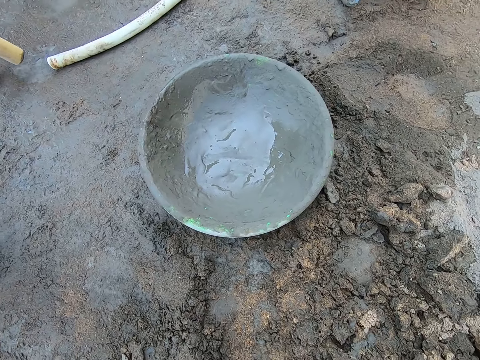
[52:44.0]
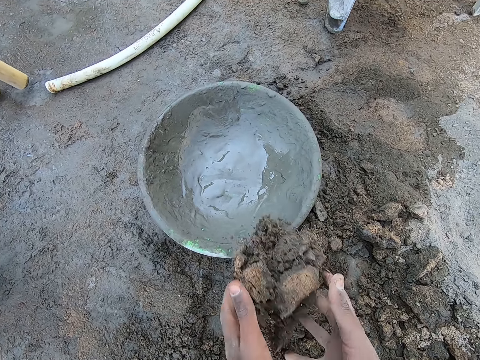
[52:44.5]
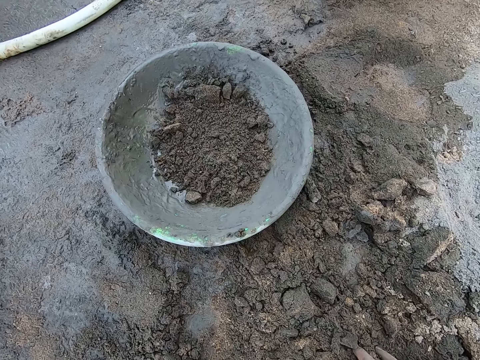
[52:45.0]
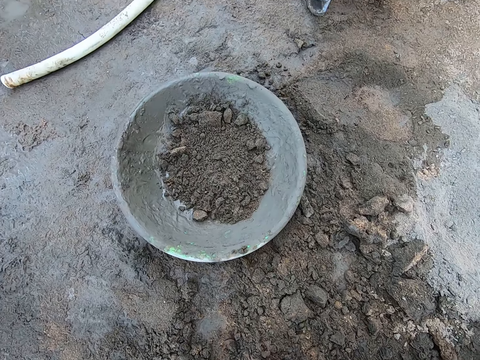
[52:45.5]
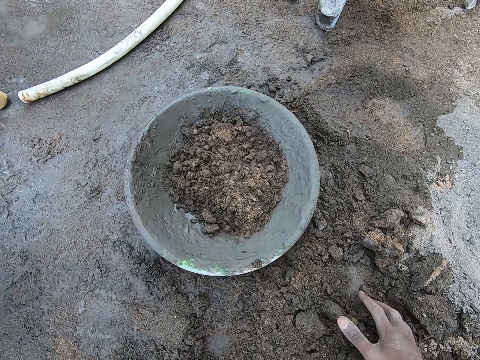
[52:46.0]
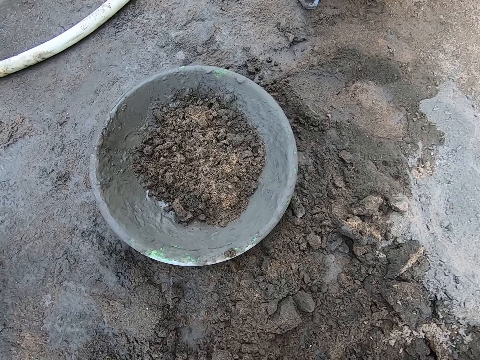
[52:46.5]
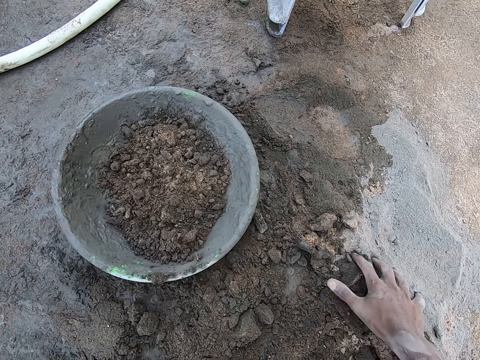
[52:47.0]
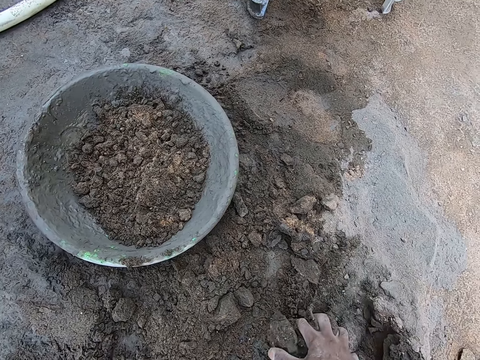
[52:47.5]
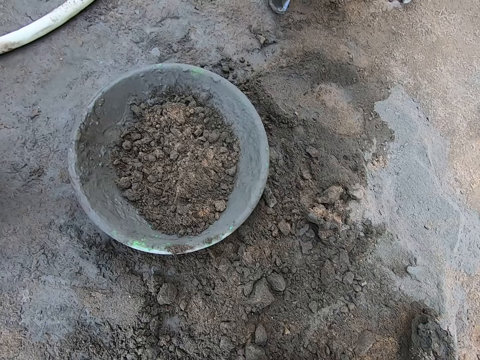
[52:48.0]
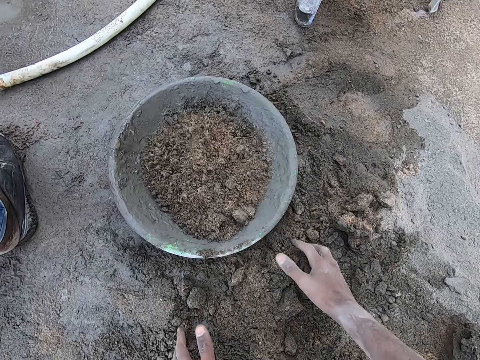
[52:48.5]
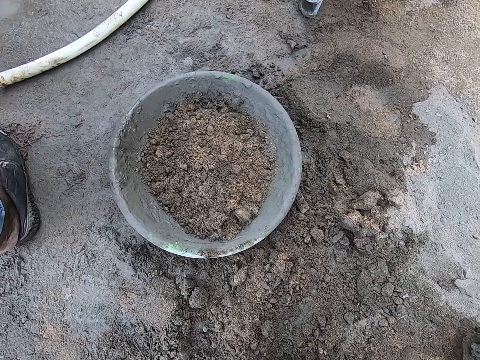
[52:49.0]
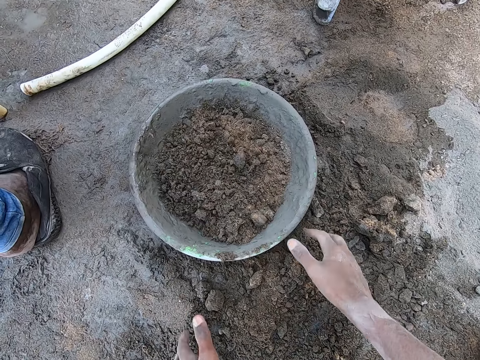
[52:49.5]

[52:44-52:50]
The camera wearer pours sand into a hand pan with both hands.
